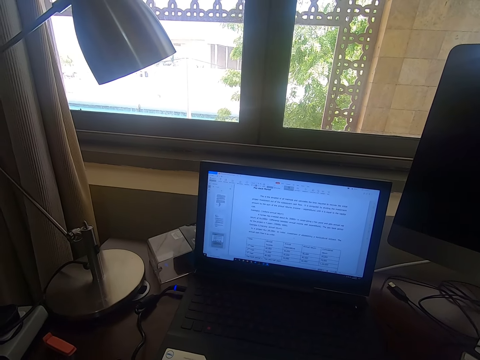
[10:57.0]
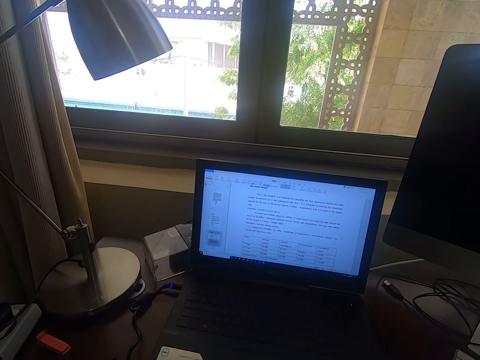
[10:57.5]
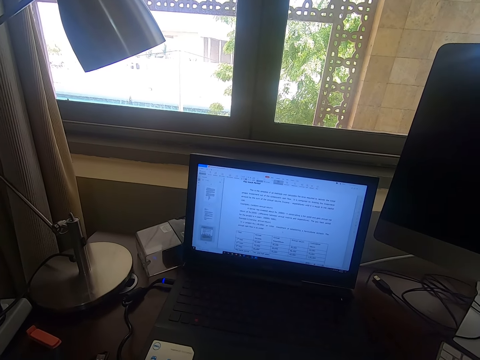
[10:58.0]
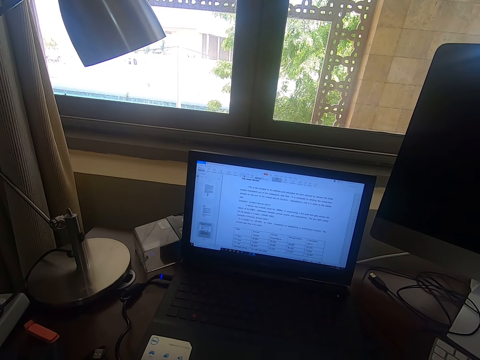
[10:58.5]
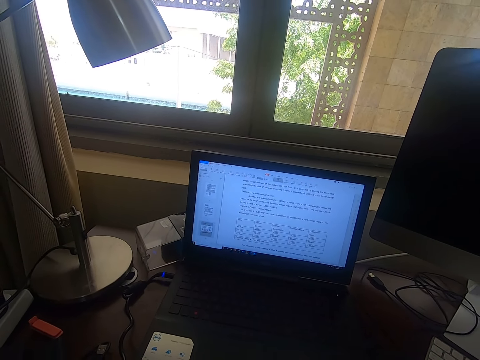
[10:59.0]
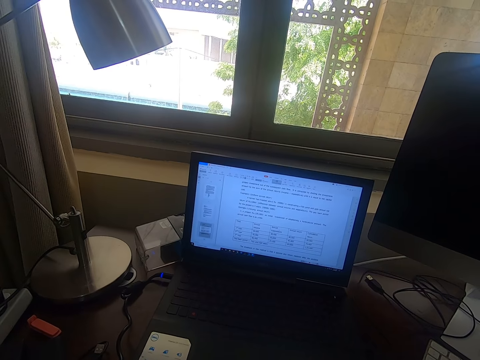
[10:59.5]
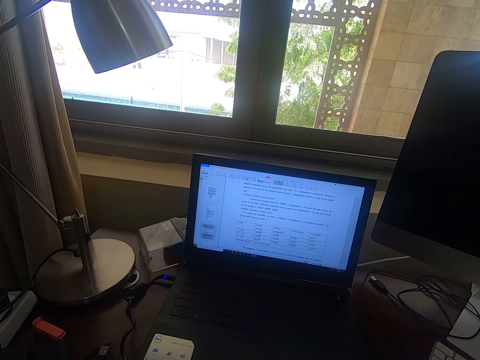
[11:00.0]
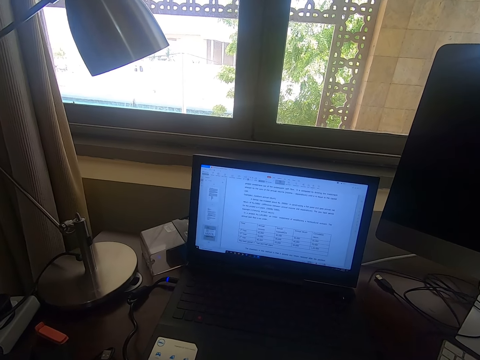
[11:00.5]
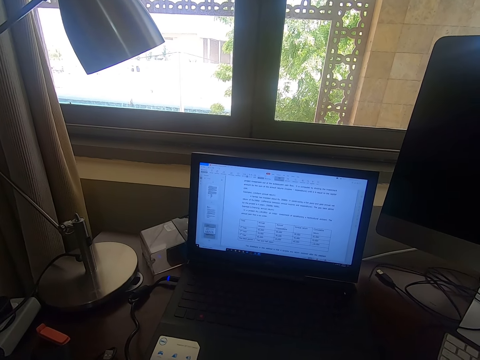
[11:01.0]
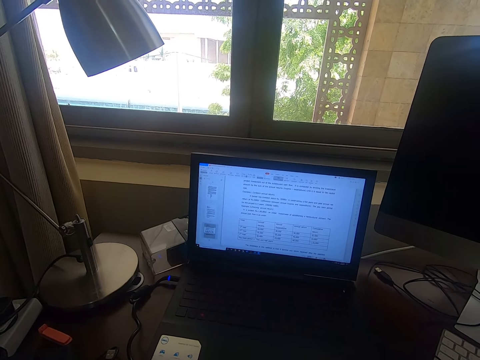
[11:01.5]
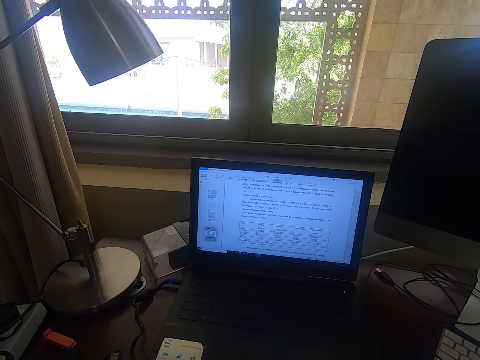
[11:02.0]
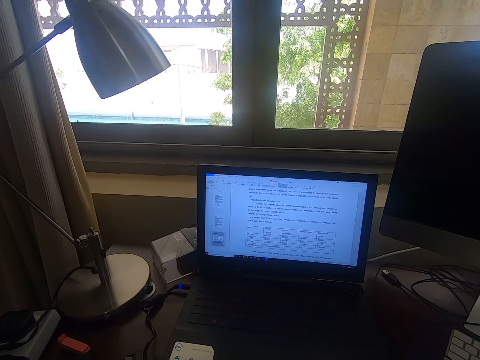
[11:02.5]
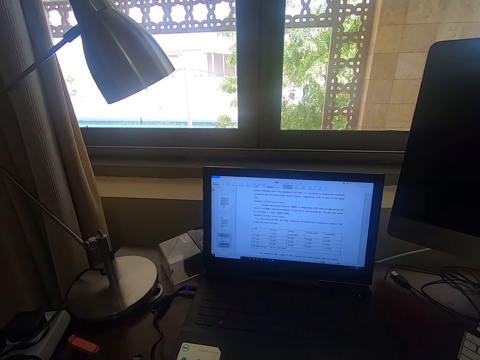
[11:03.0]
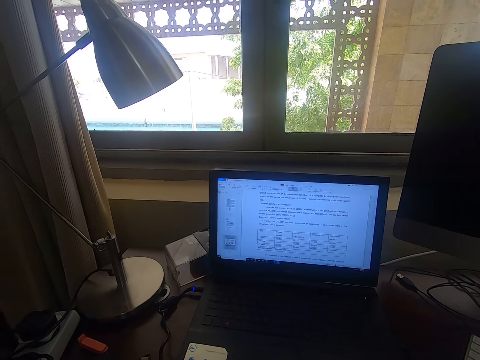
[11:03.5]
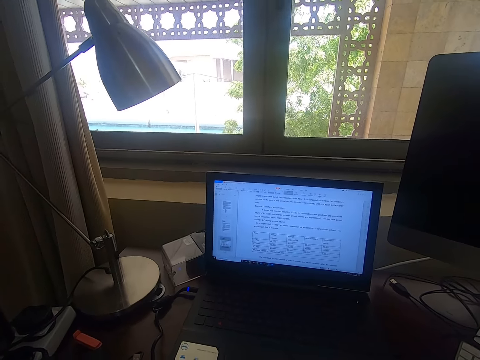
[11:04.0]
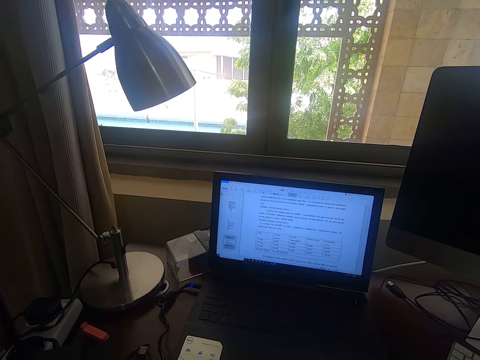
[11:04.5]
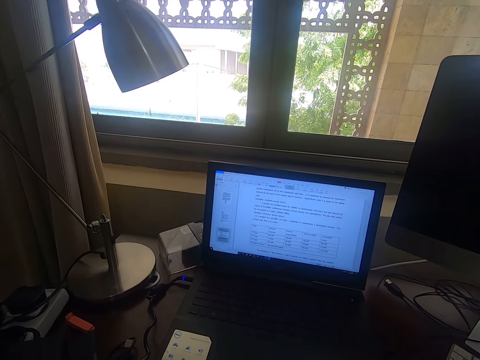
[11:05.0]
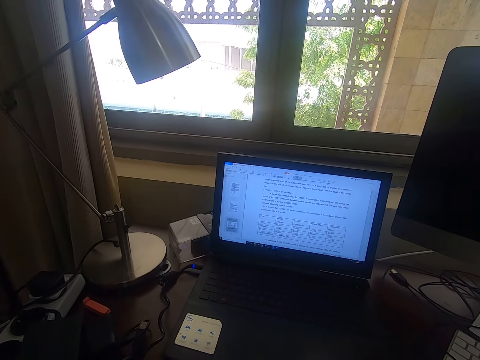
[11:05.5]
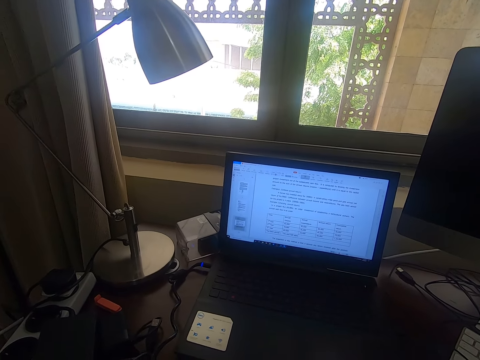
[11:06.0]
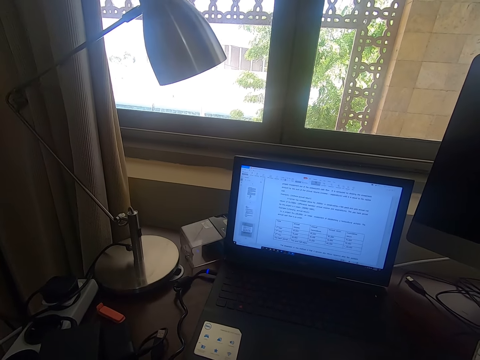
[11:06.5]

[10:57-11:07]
The camera wearer operates the laptop. They browse through the laptop and look at the laptop.

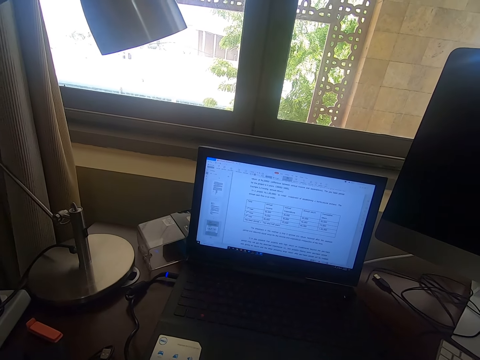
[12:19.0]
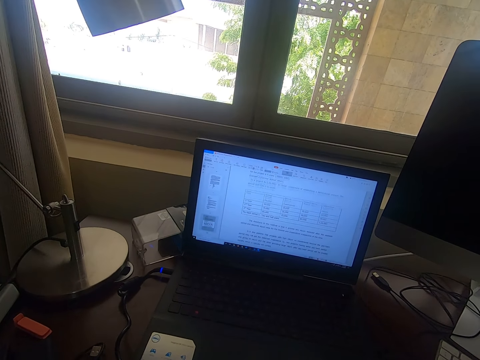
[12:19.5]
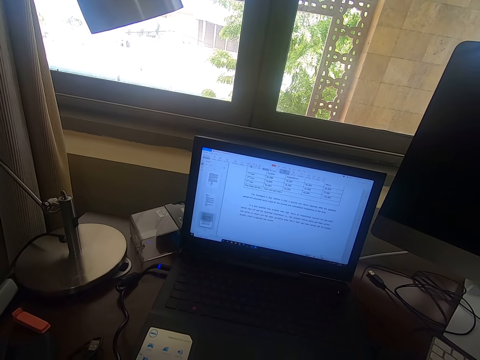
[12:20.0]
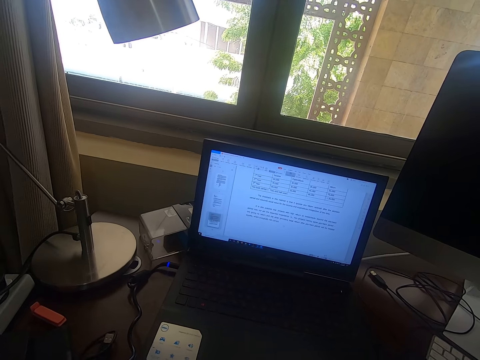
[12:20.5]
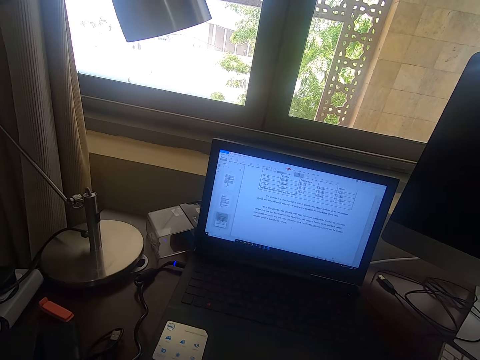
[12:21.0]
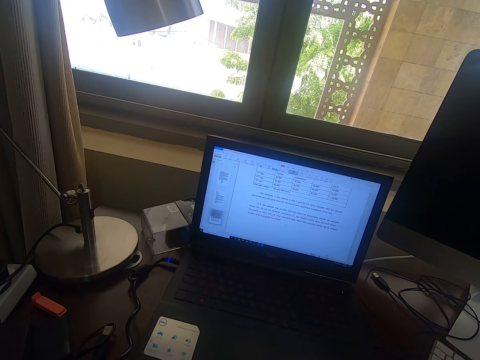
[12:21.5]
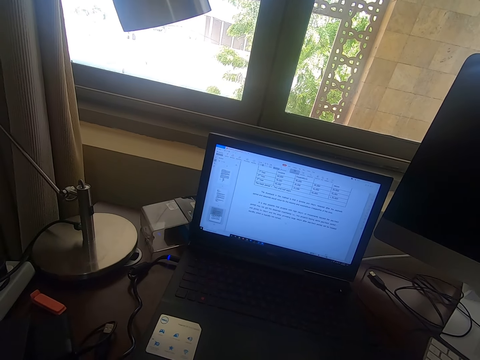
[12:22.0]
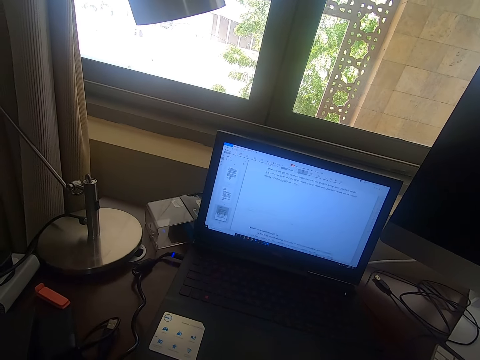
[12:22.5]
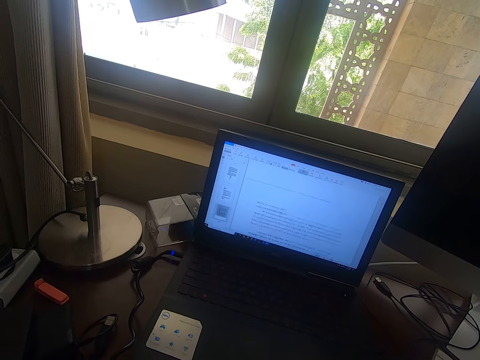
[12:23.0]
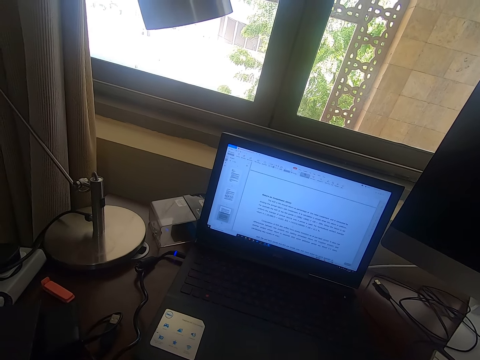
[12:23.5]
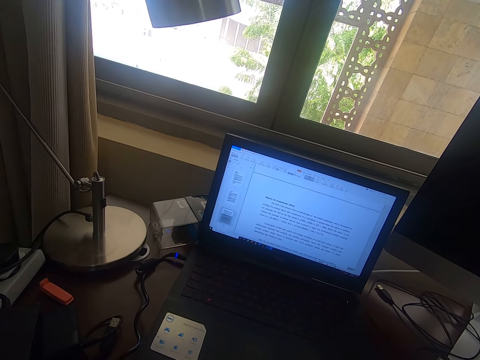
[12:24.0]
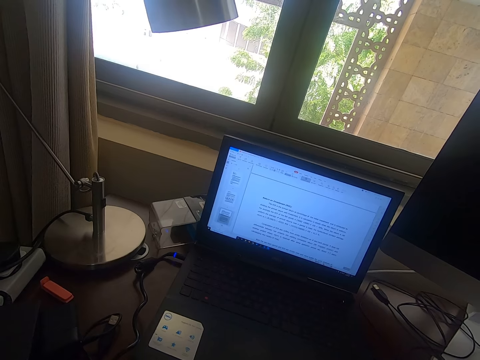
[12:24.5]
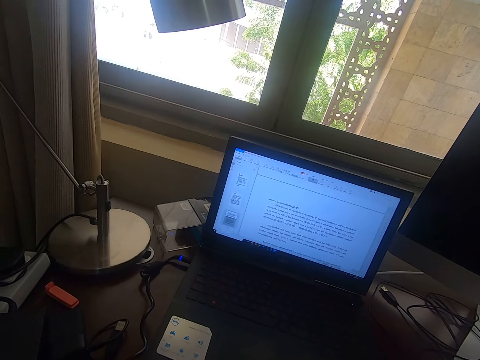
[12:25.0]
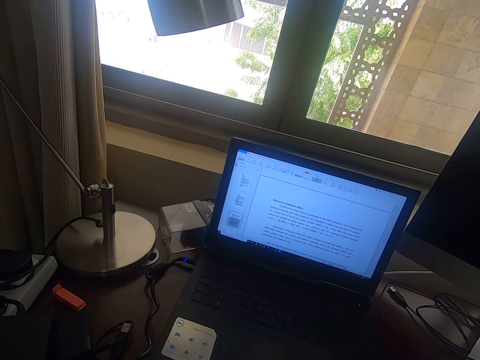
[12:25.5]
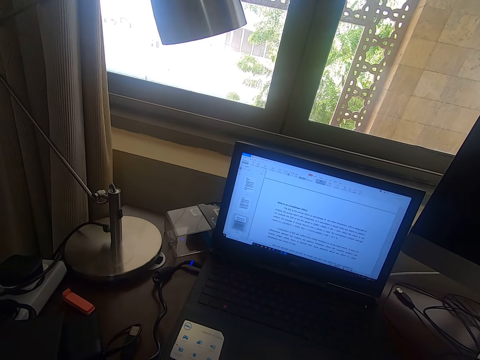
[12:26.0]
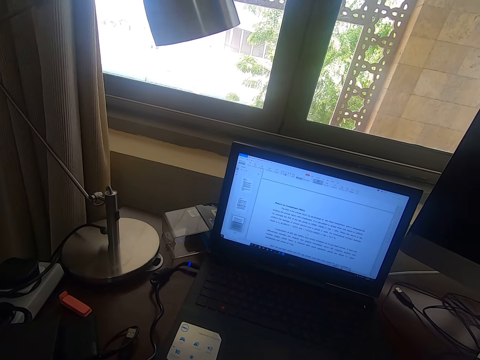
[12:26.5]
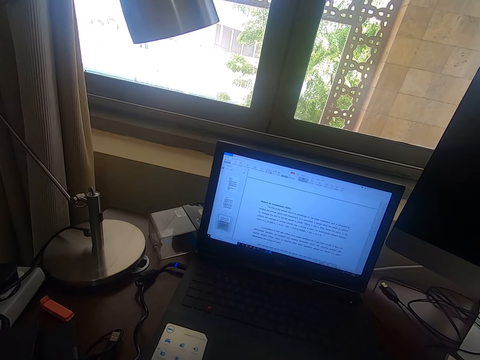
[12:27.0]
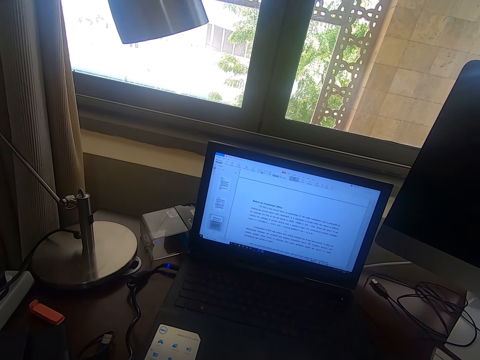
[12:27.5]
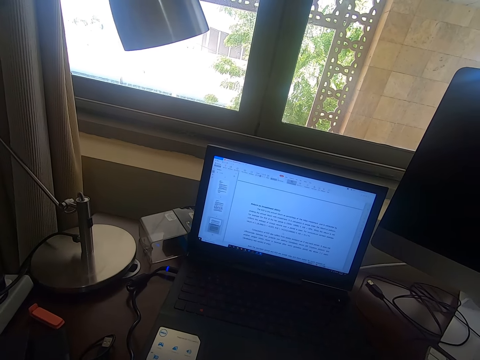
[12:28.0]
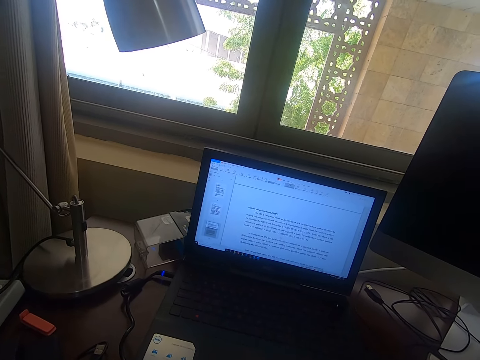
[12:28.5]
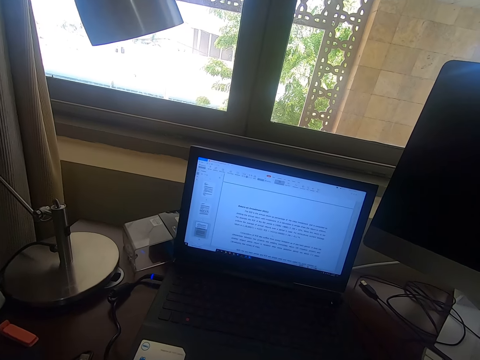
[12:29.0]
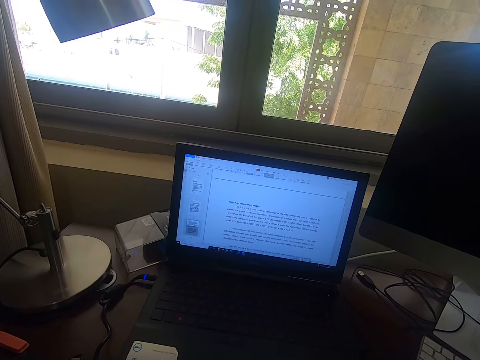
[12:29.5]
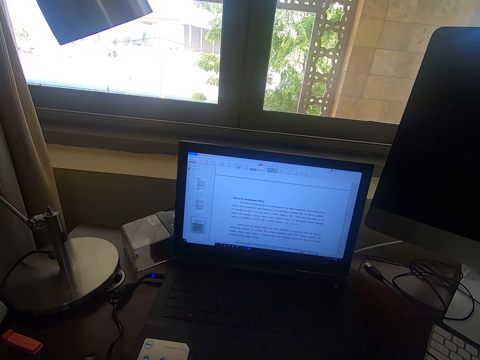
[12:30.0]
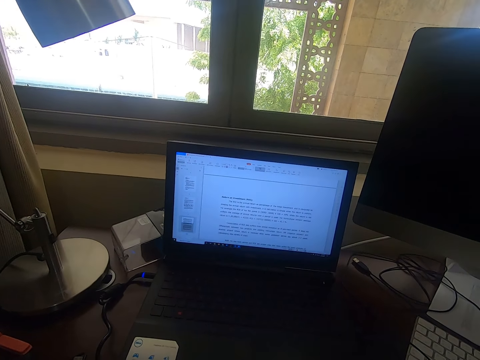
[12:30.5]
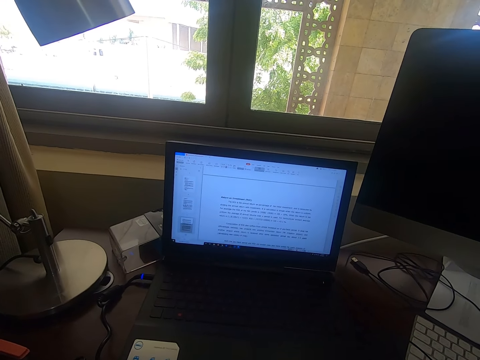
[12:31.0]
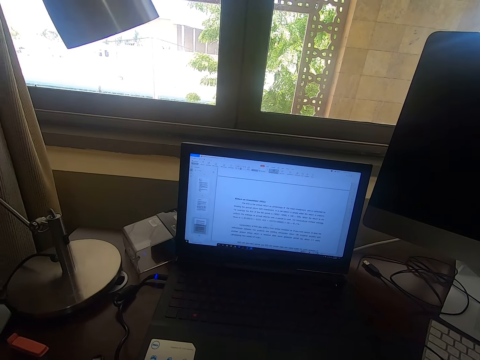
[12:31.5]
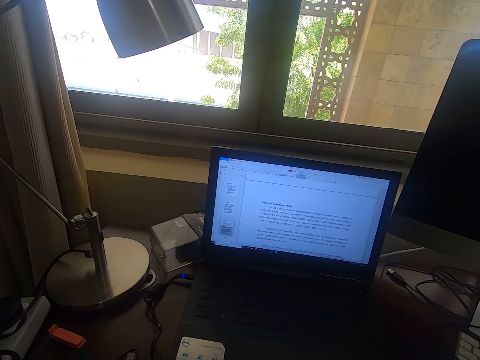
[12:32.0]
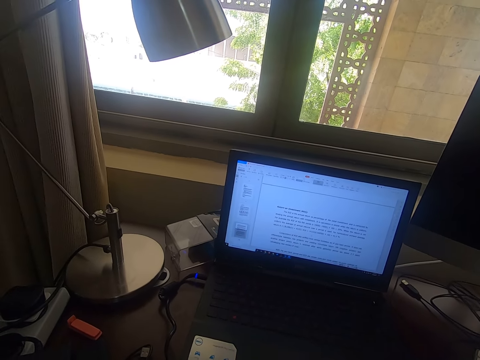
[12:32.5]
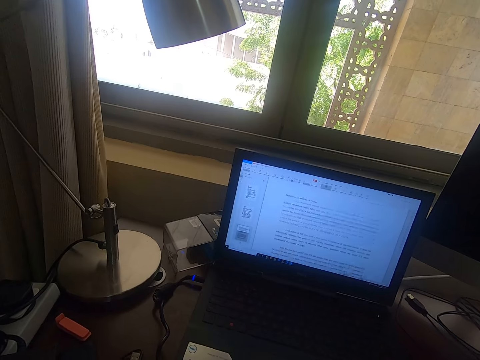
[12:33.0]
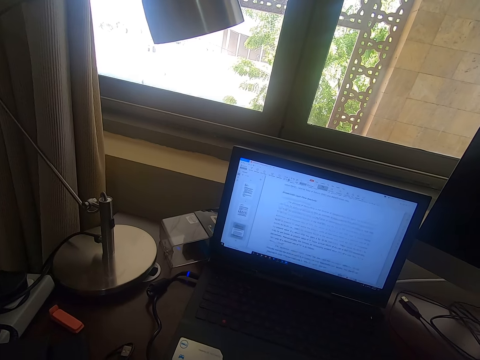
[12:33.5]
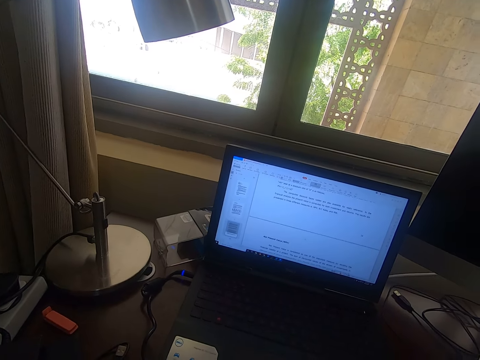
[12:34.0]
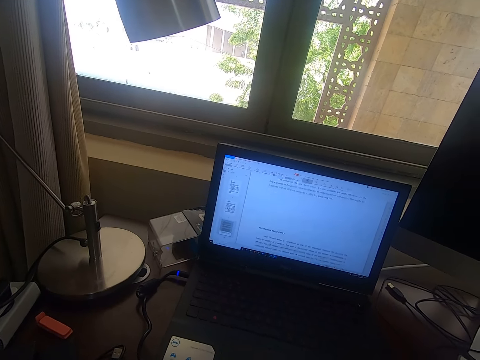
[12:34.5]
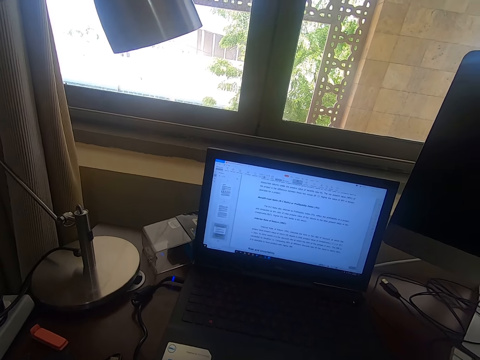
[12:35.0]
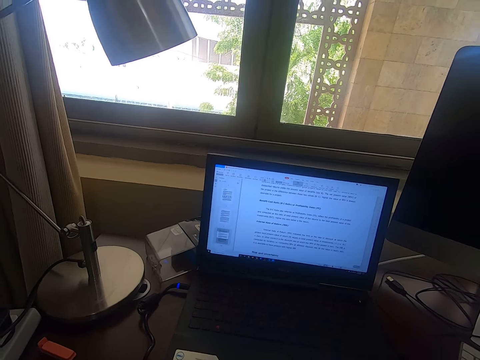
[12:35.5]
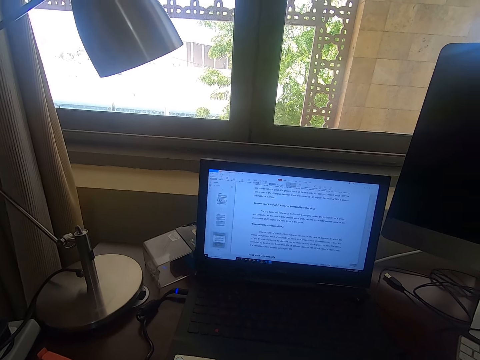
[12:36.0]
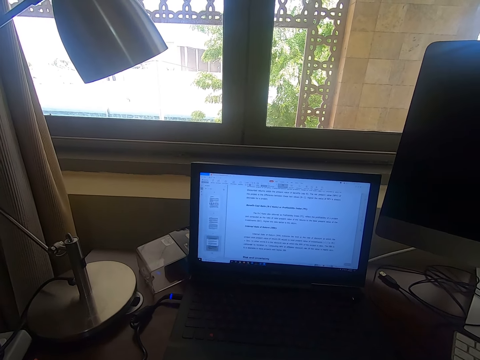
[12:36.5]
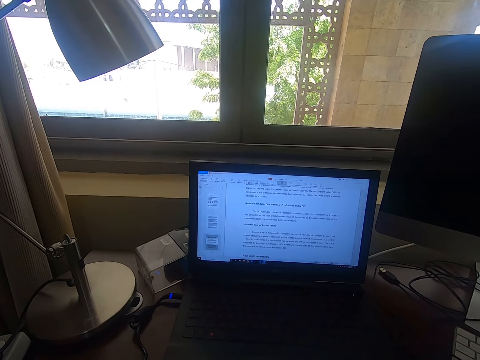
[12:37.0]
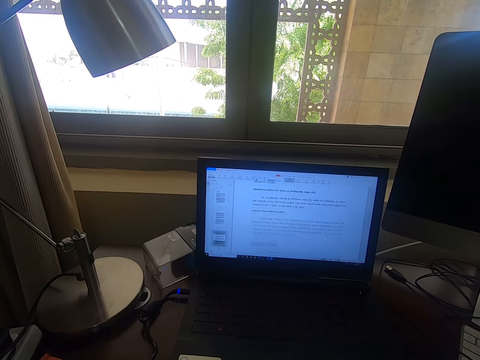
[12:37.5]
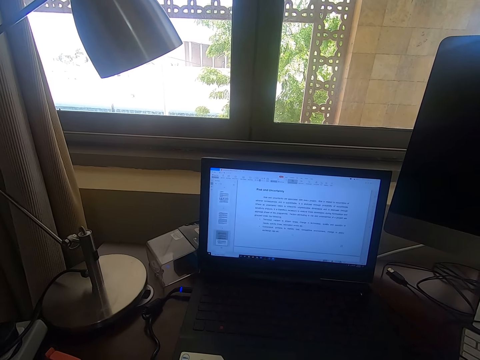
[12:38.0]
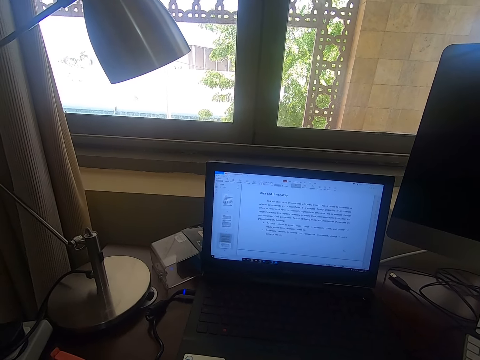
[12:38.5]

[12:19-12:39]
The camera wearer browses through the laptop. They look at the laptop. They browse through the laptop.
